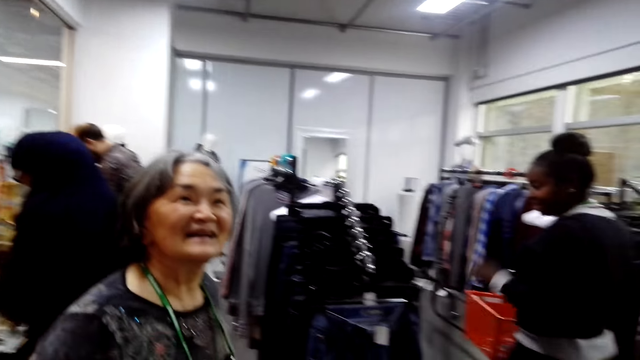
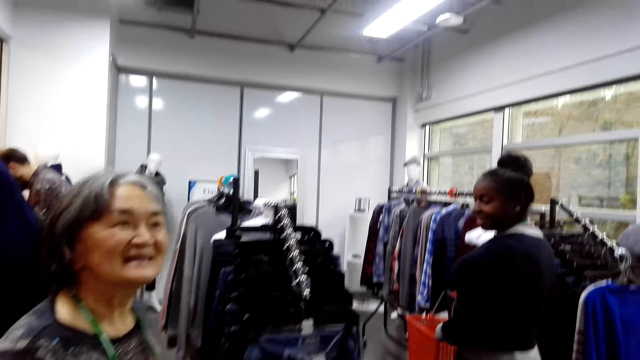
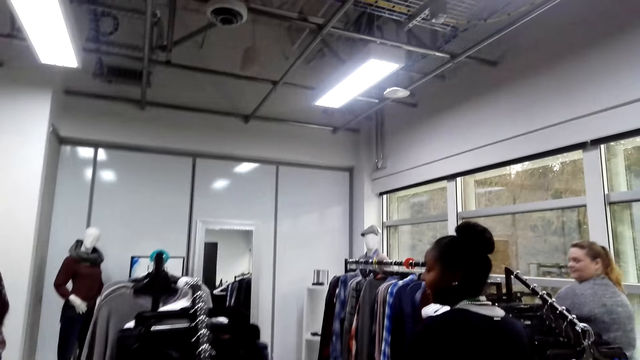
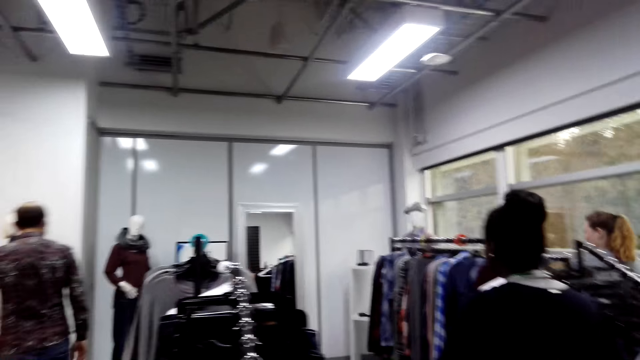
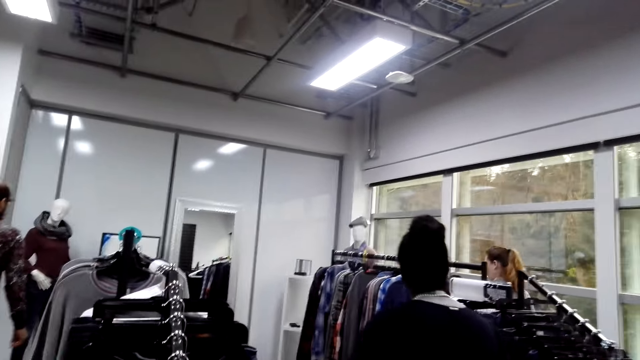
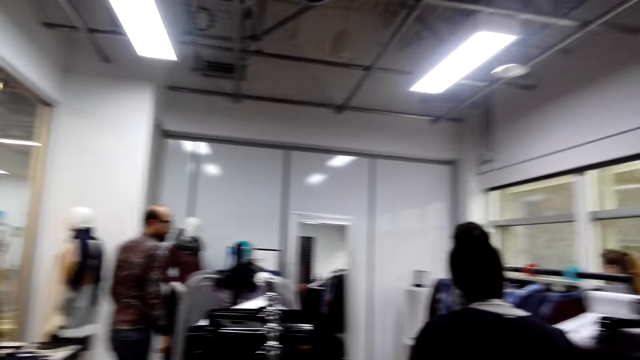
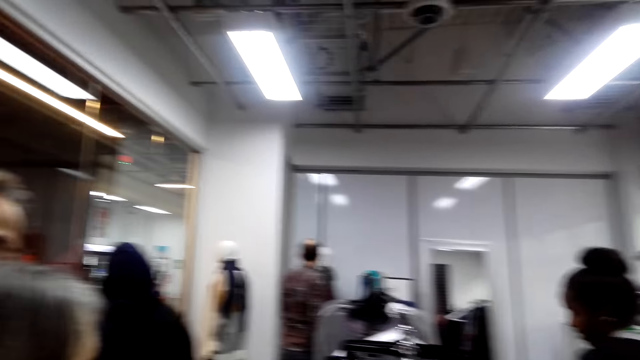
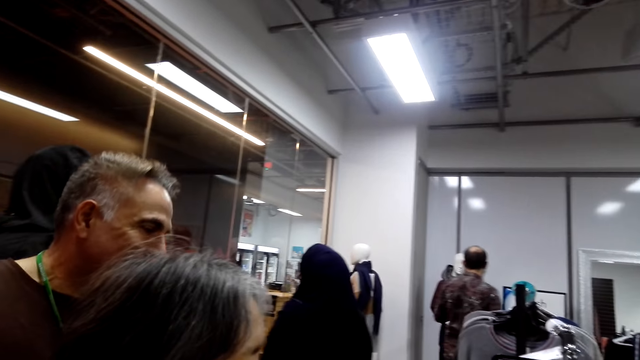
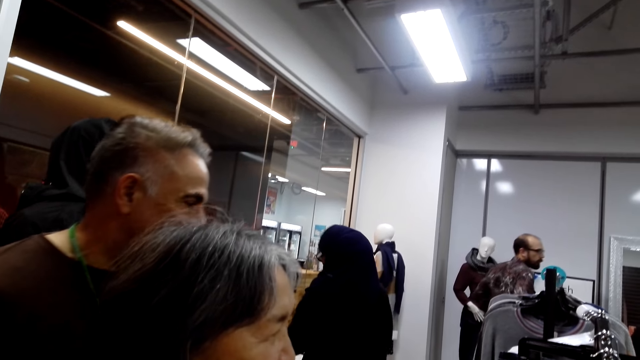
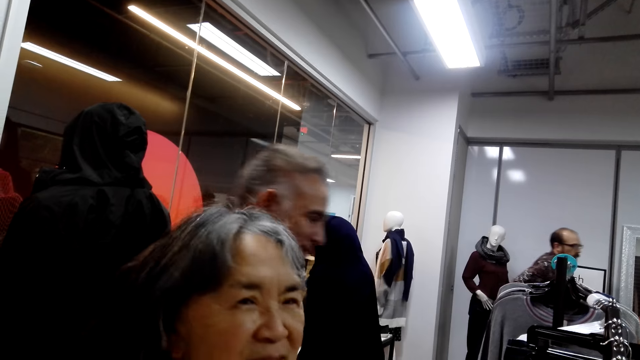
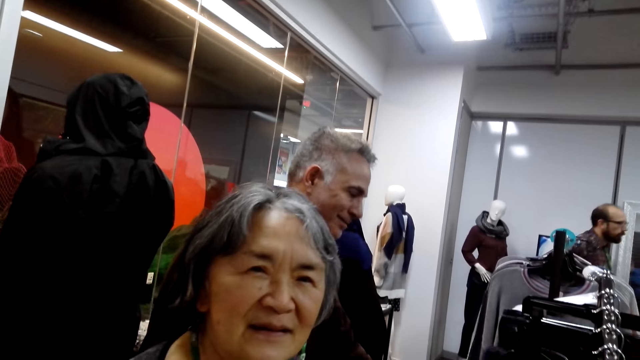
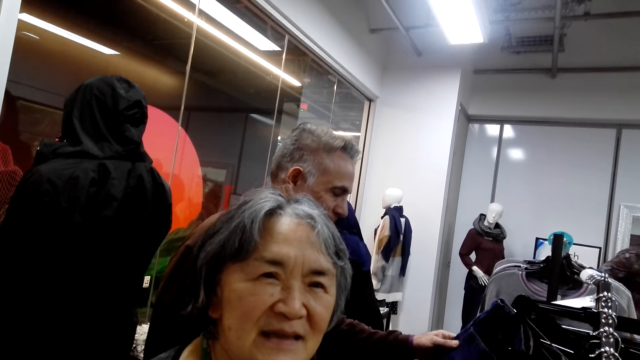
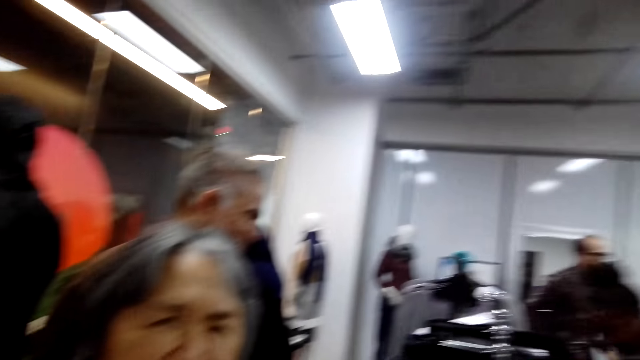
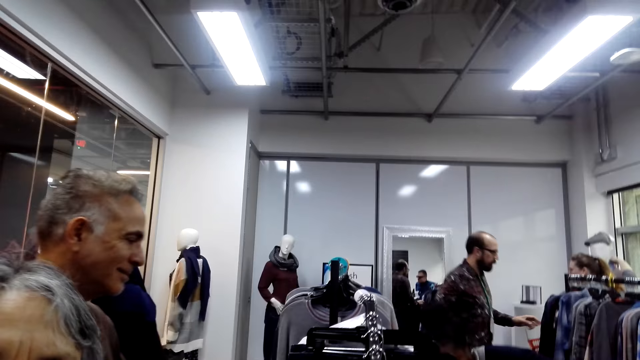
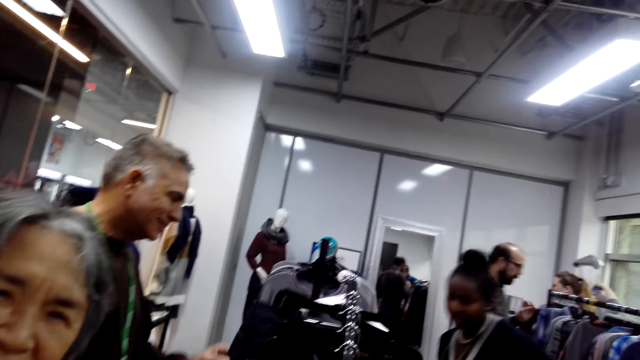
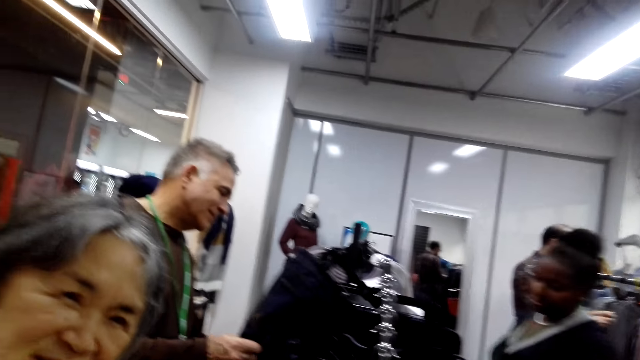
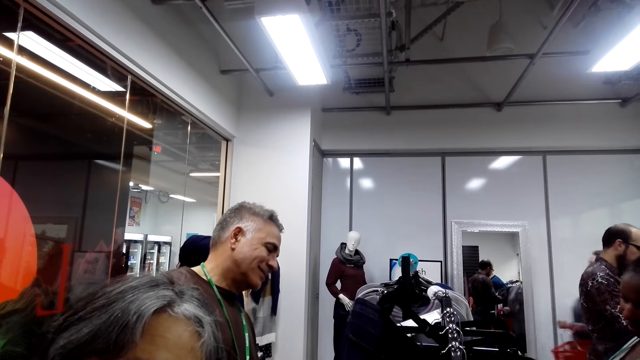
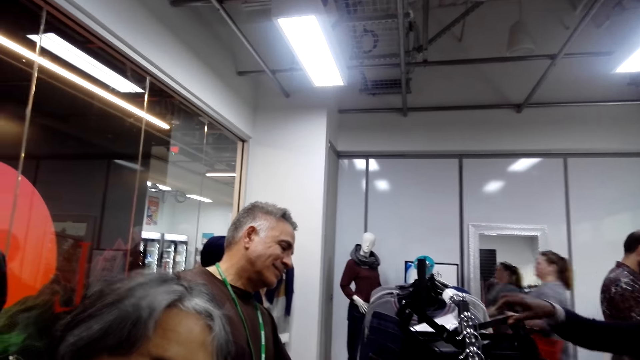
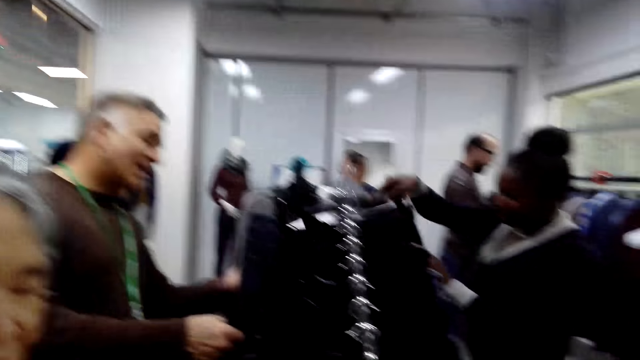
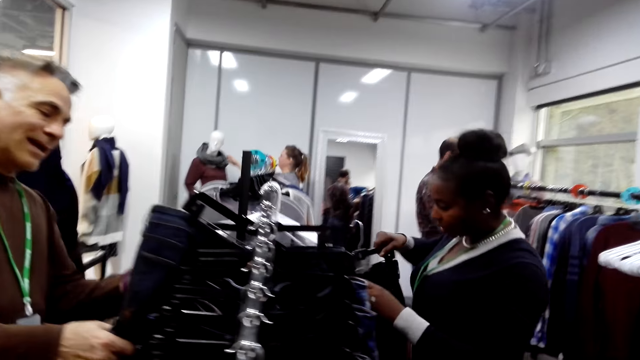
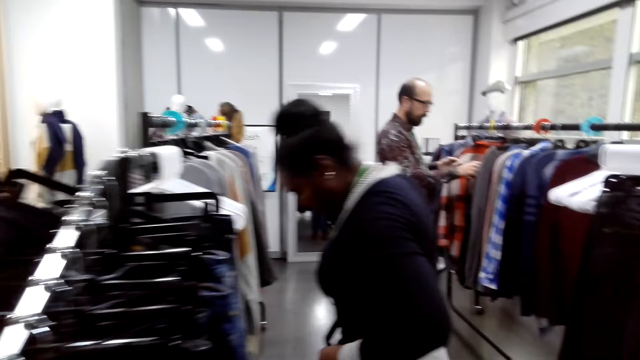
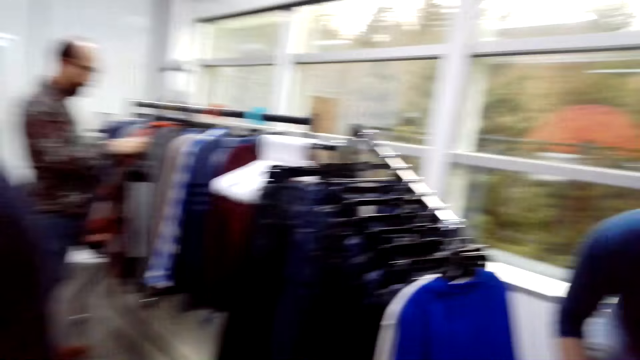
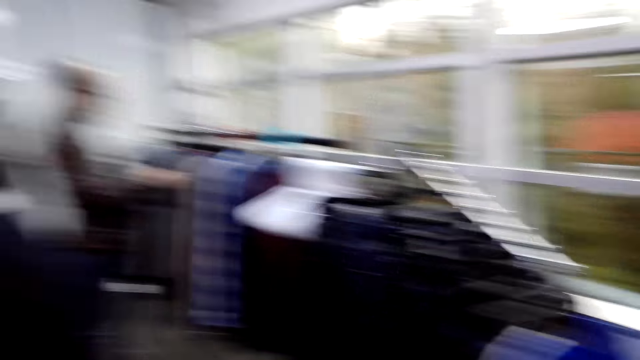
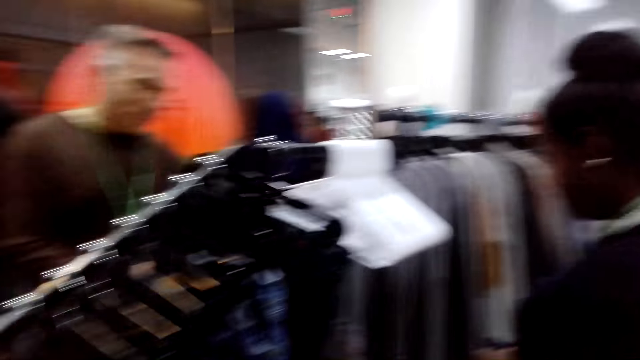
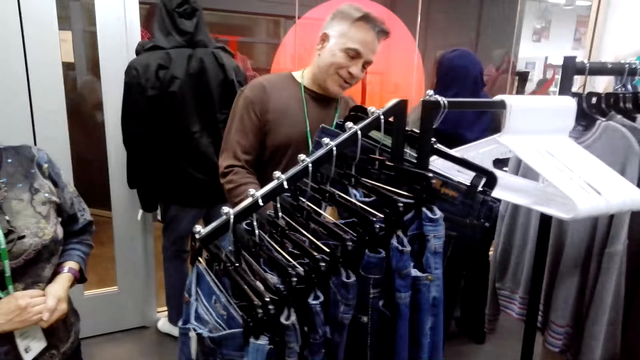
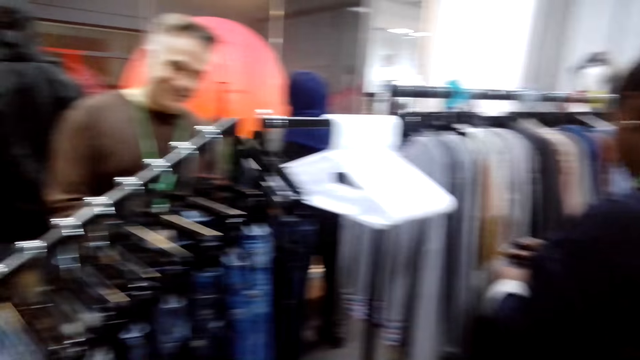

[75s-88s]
A man touches clothes. A woman touches the clothes.

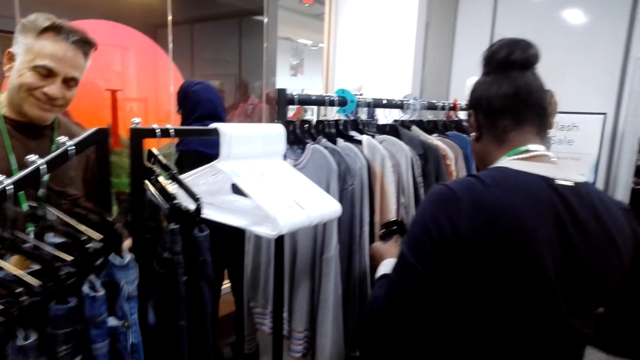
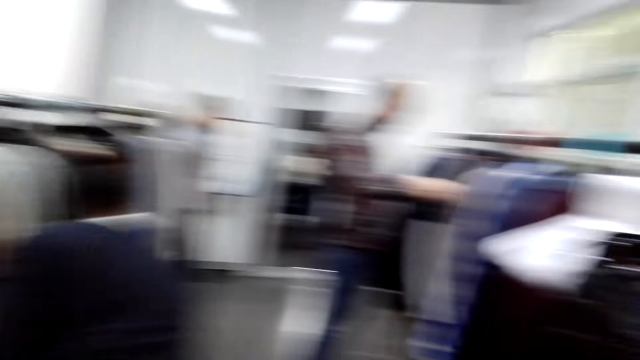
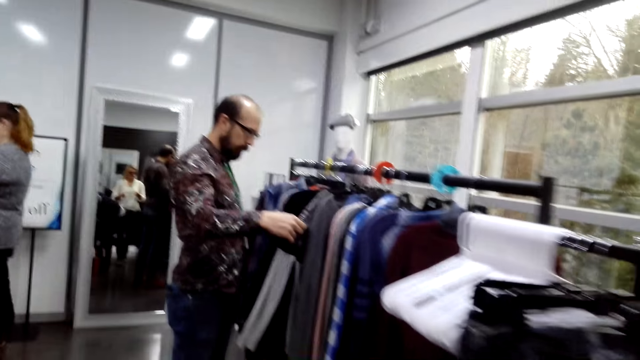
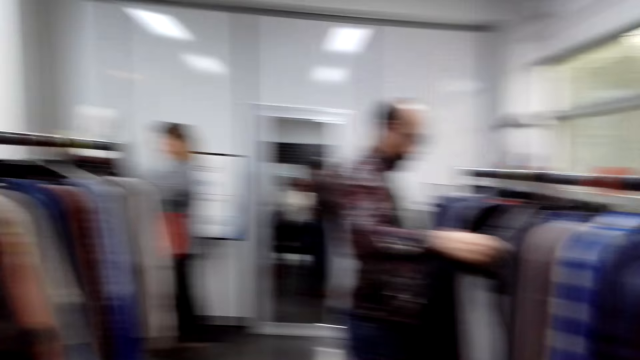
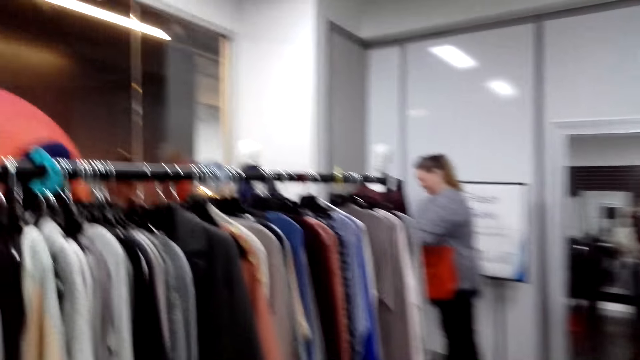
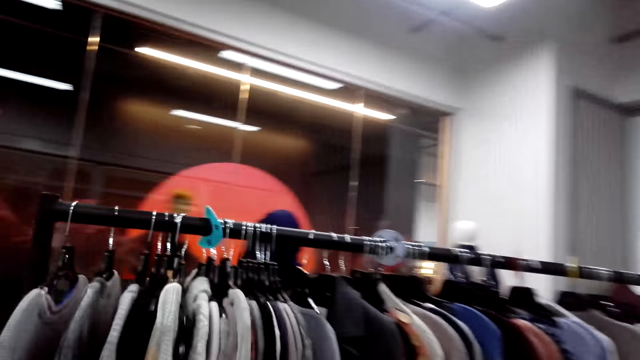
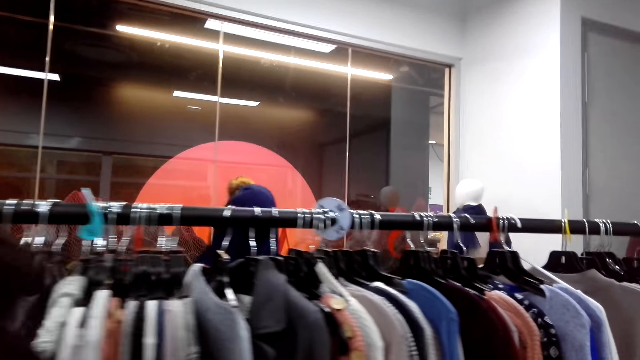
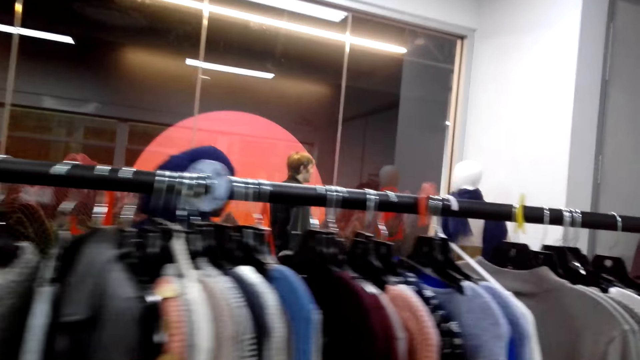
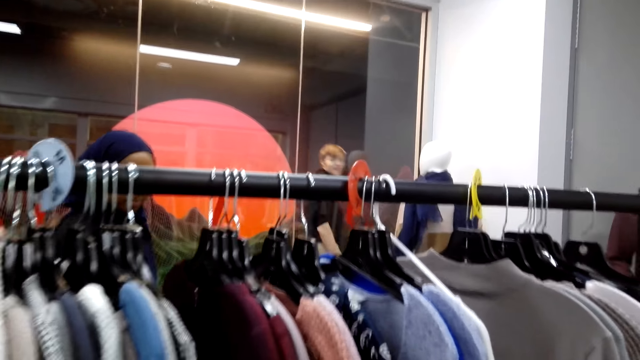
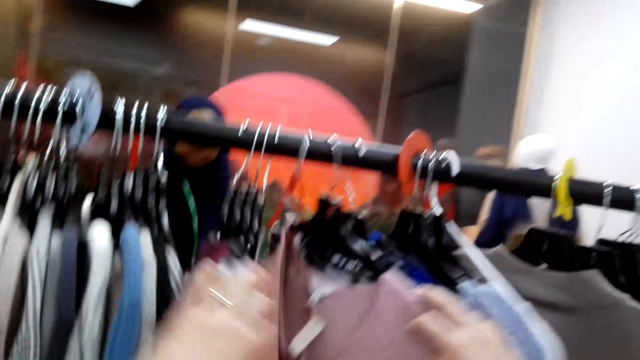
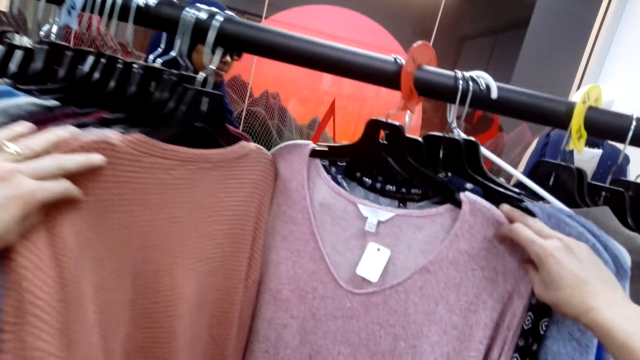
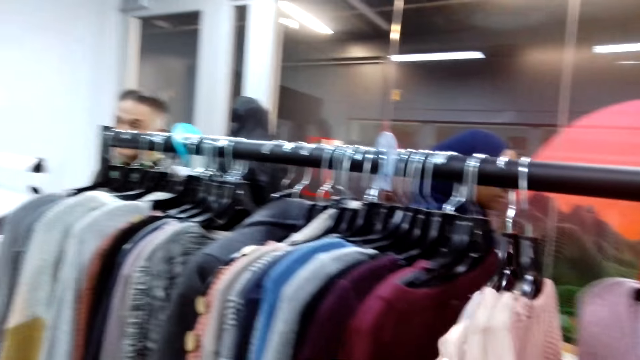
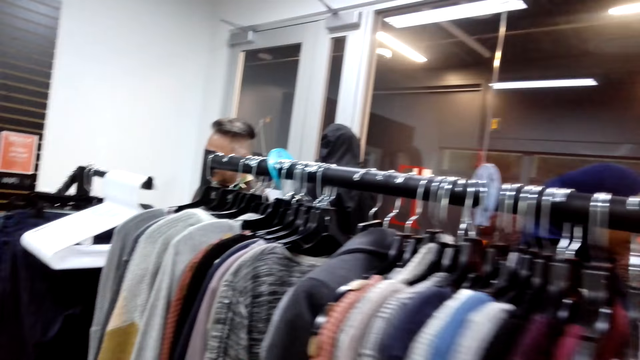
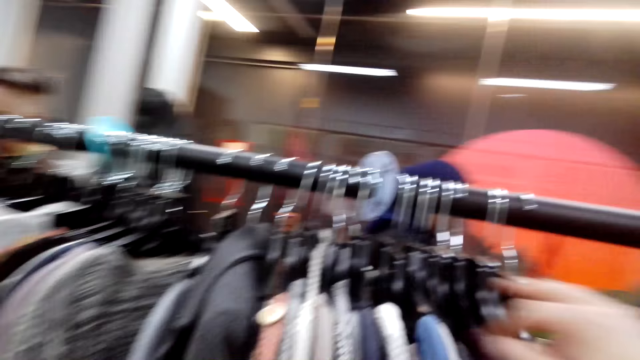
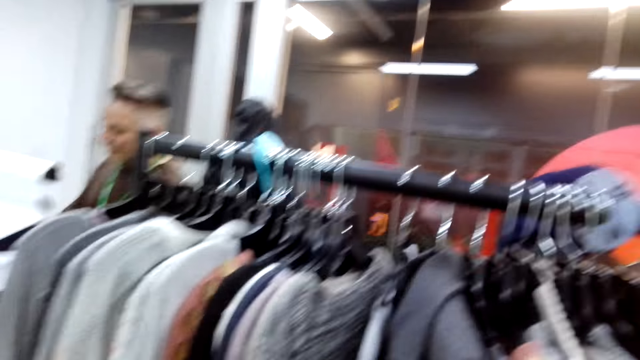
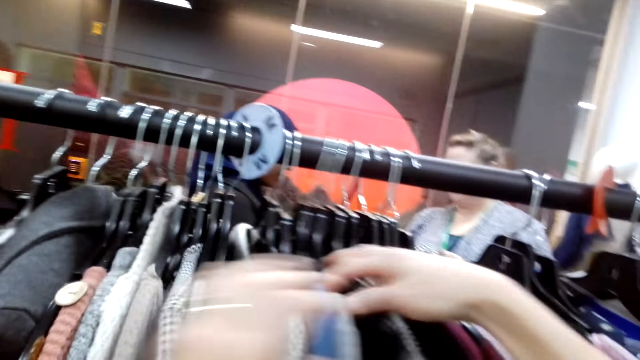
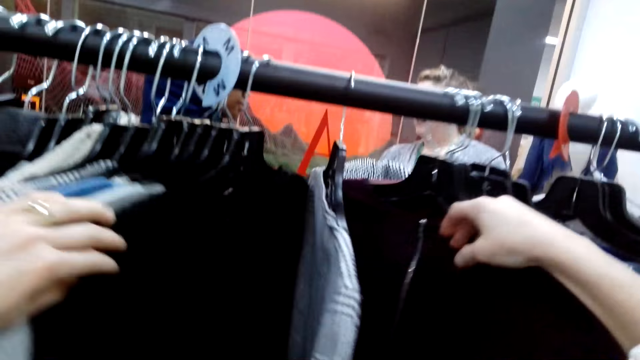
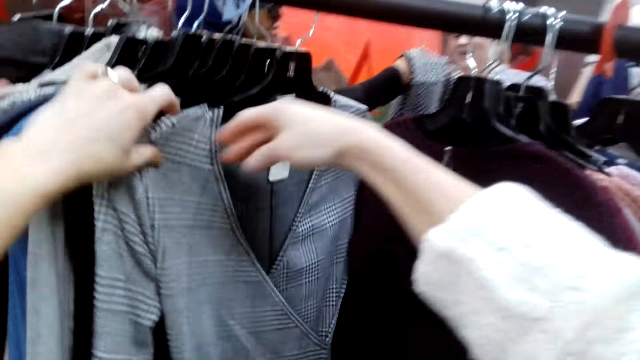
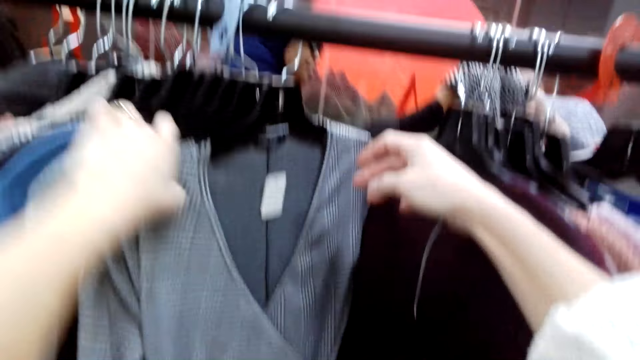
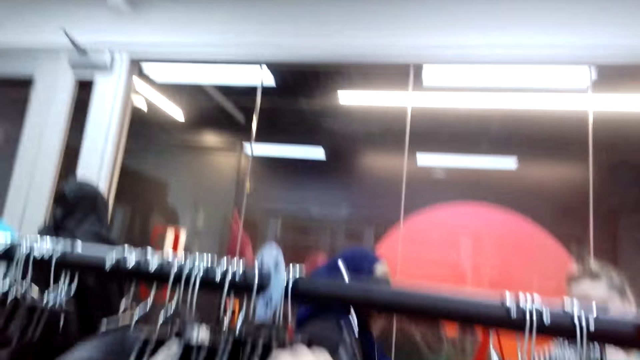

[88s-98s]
A man touches clothes. The camera wearer touches the clothes. They move the clothes on the hanging line.
